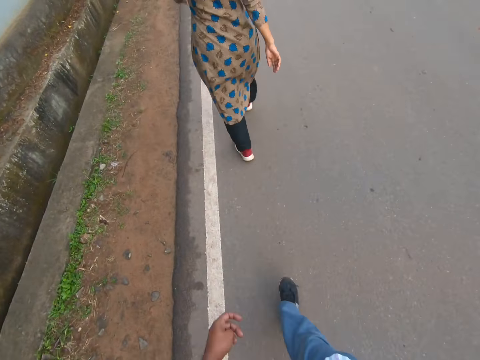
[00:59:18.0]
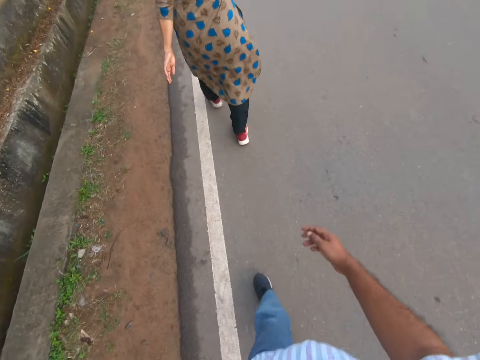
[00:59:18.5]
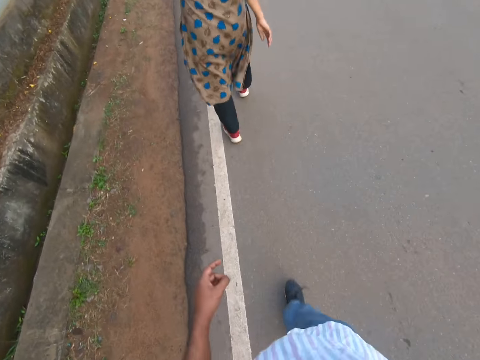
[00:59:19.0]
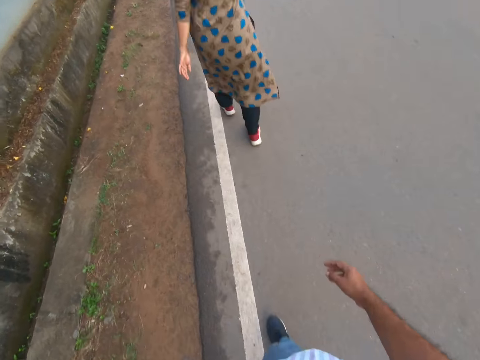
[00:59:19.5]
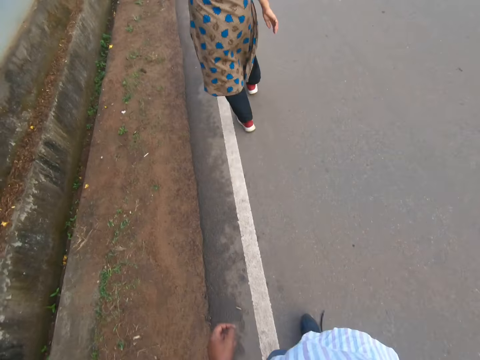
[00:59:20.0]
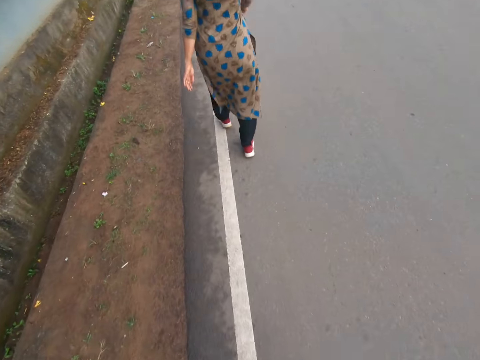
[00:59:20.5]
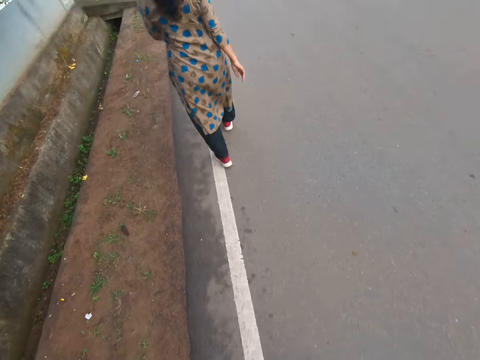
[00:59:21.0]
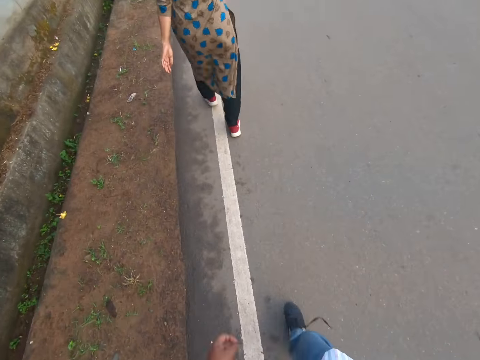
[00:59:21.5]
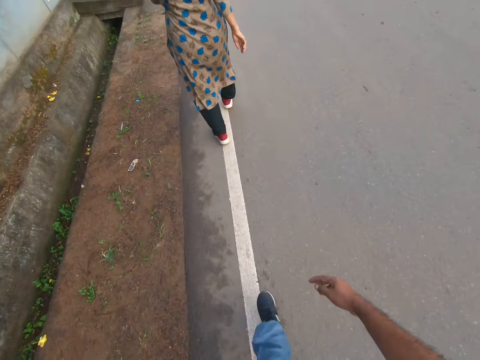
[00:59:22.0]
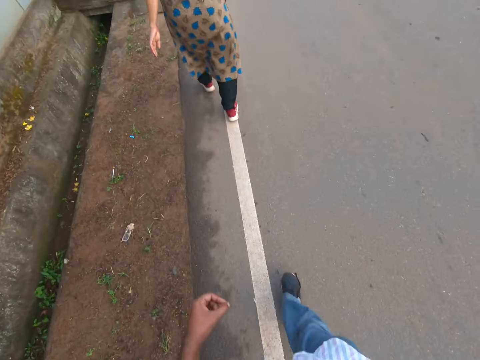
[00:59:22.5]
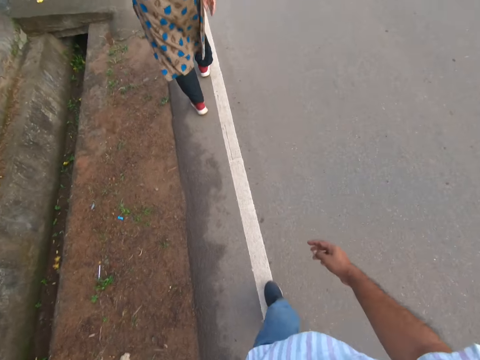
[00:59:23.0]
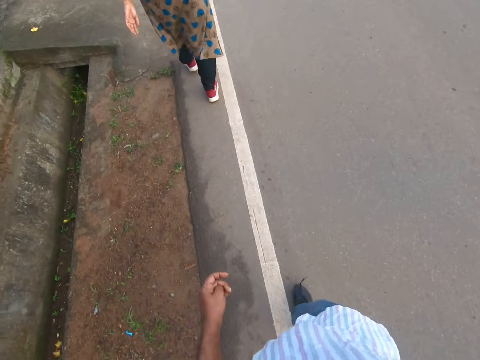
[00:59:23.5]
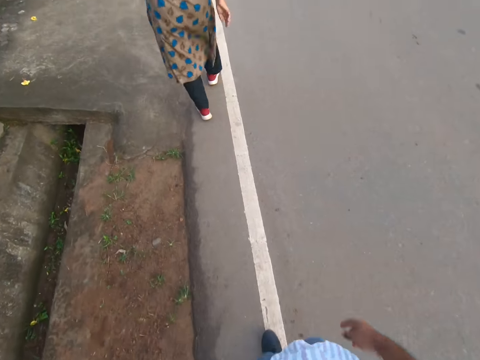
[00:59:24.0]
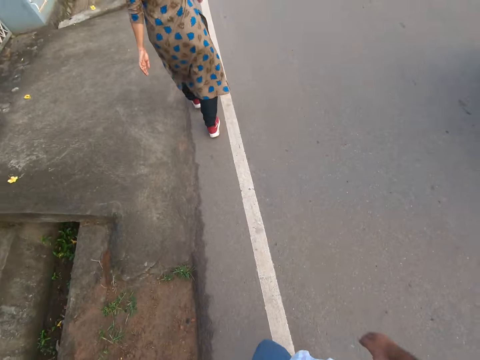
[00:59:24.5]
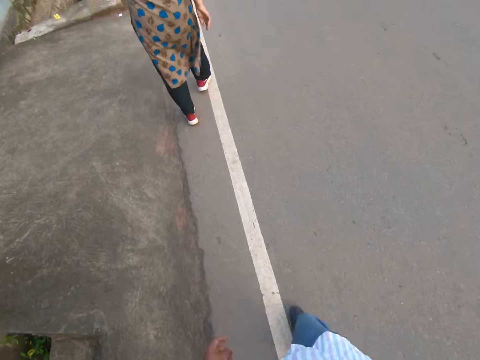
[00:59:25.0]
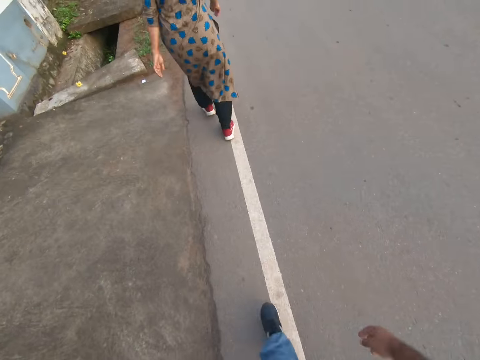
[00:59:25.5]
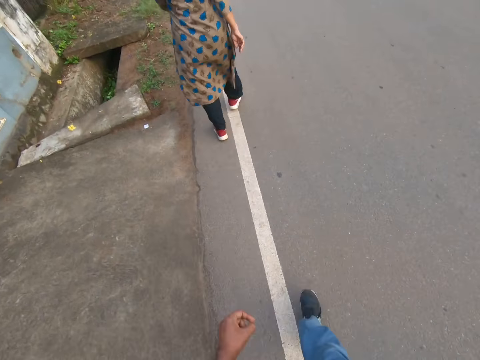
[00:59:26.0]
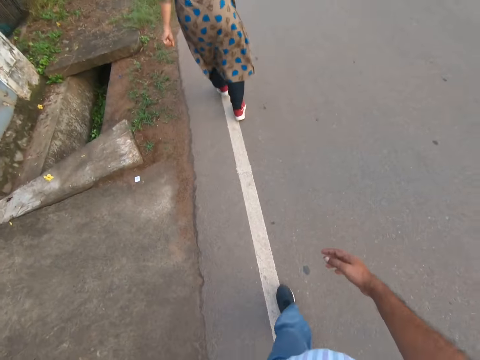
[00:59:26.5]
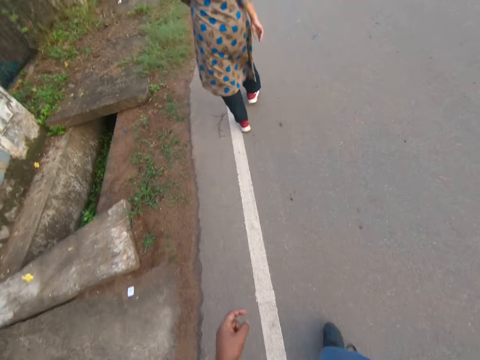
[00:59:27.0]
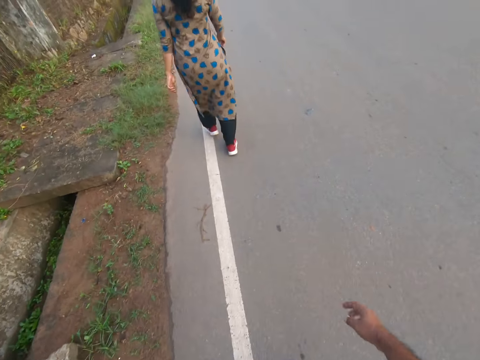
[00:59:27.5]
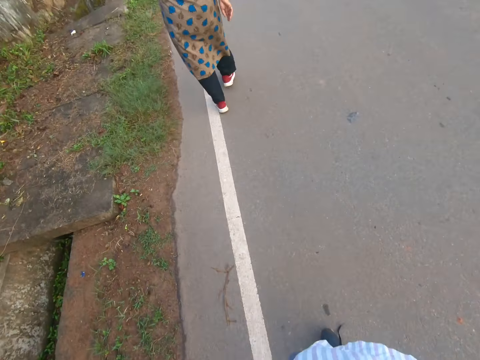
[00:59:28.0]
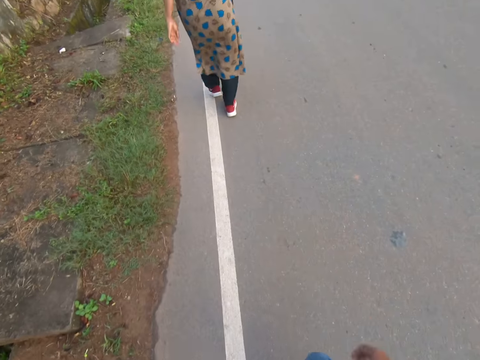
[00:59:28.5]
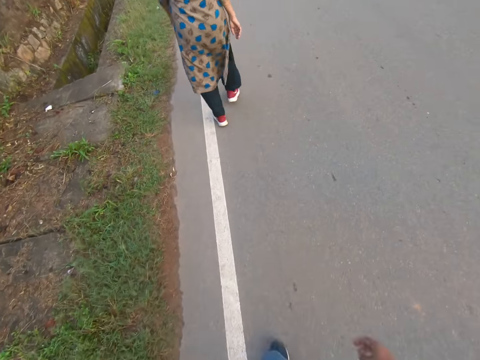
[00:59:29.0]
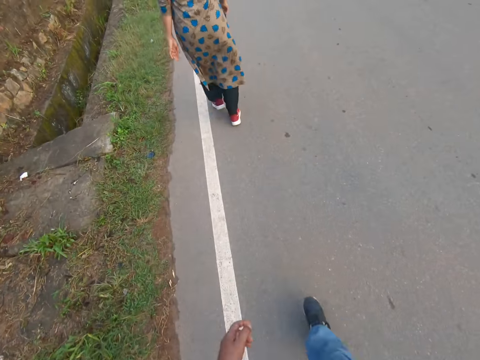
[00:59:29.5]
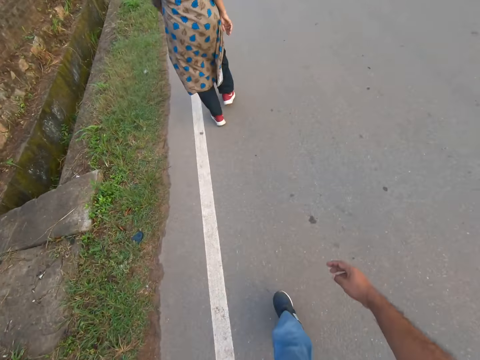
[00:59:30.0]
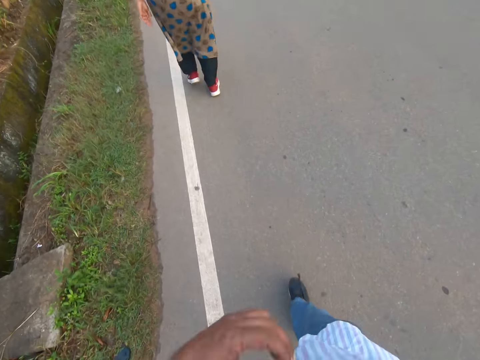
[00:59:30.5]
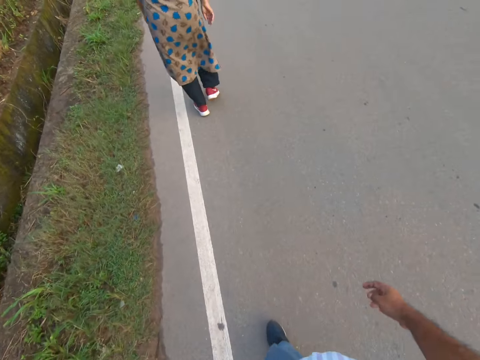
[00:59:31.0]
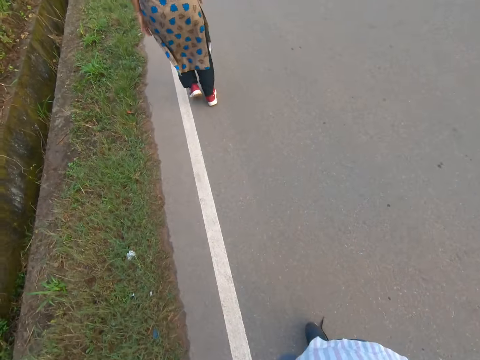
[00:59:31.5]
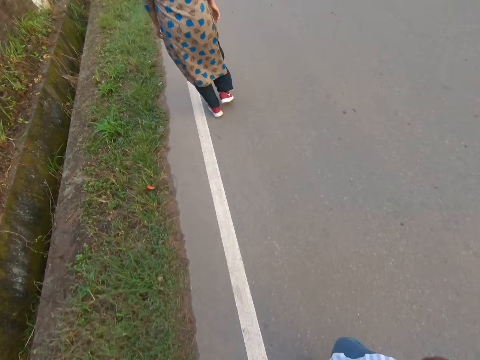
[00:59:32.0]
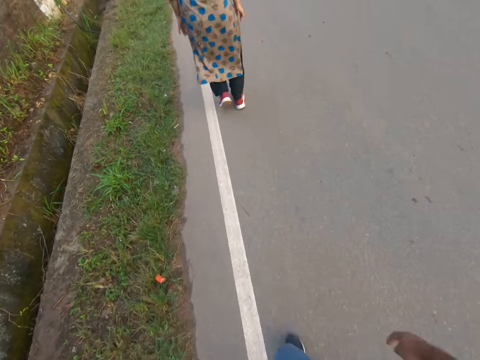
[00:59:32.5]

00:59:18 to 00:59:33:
A motorcycle rides past the camera wearer and the woman on the road.

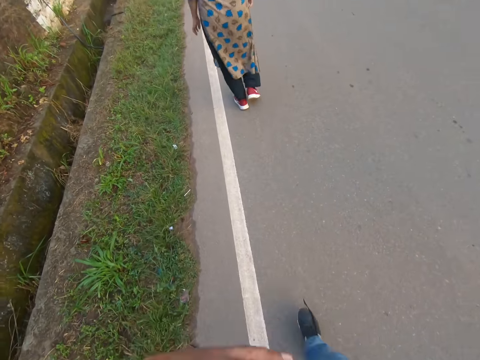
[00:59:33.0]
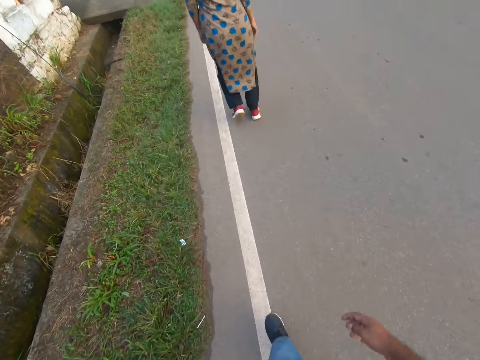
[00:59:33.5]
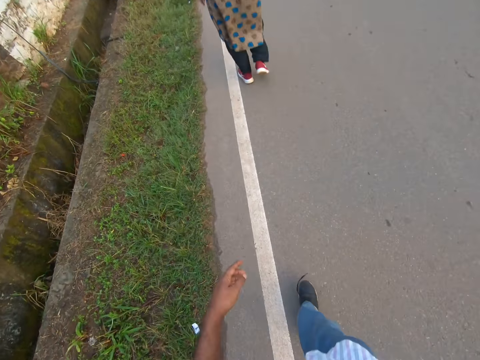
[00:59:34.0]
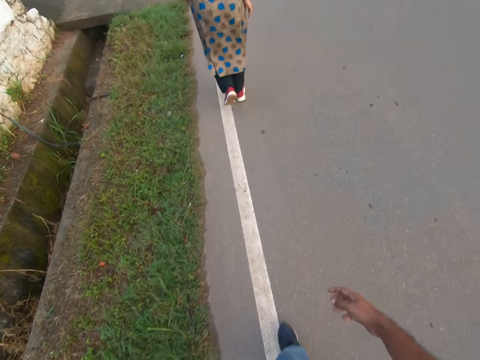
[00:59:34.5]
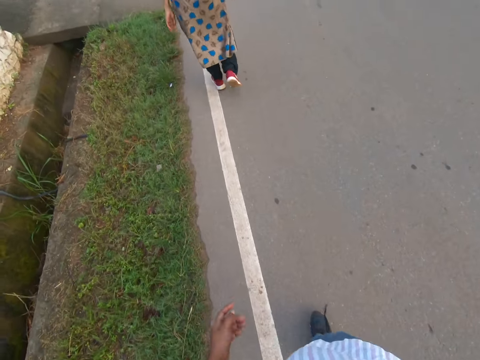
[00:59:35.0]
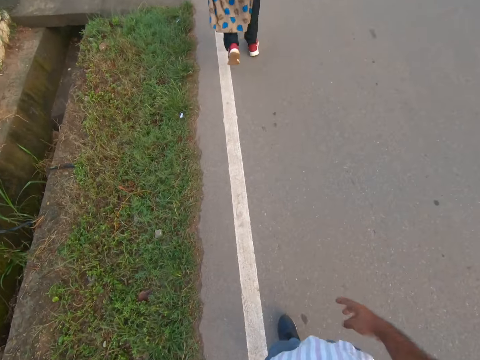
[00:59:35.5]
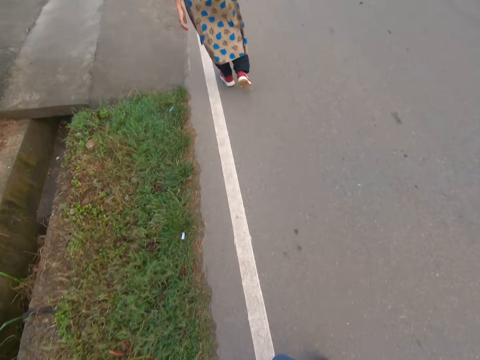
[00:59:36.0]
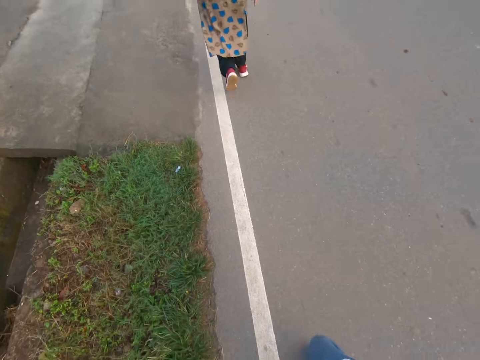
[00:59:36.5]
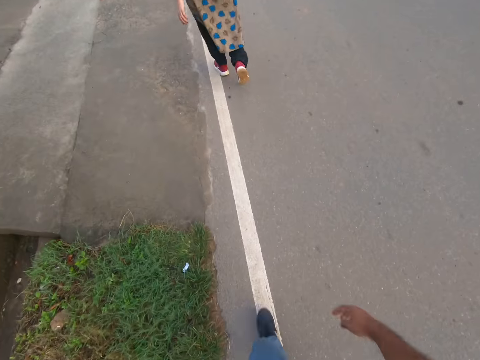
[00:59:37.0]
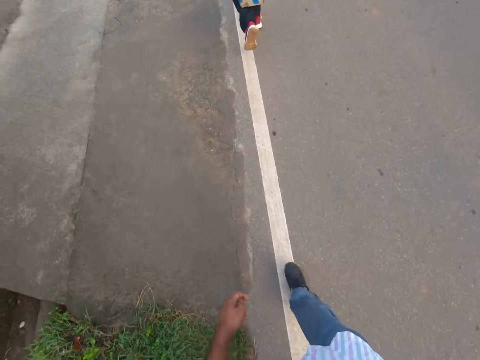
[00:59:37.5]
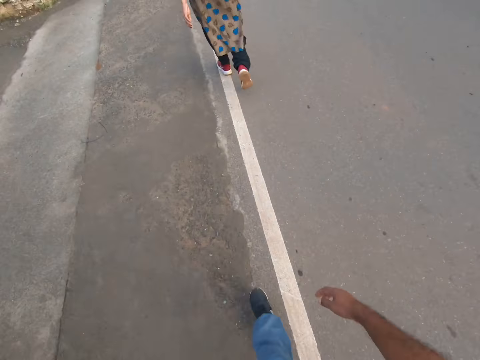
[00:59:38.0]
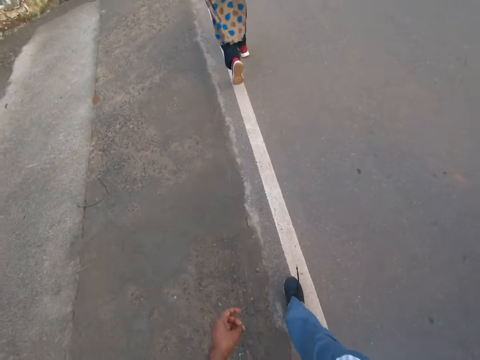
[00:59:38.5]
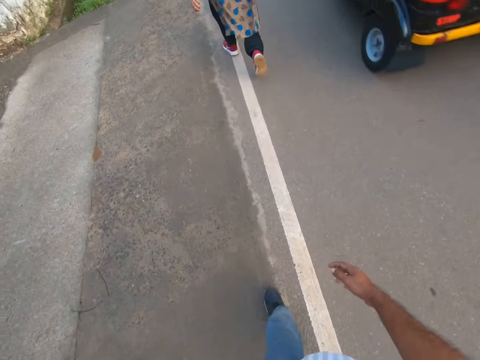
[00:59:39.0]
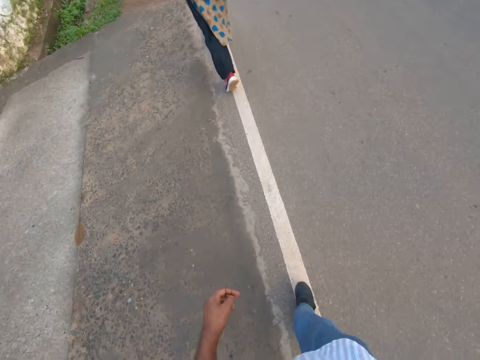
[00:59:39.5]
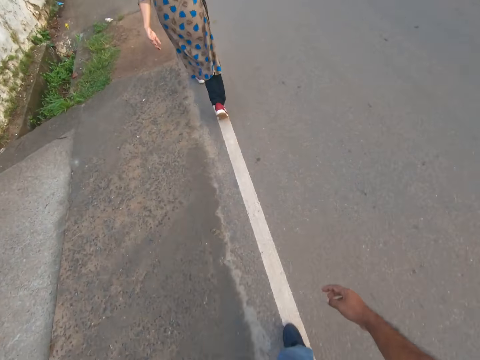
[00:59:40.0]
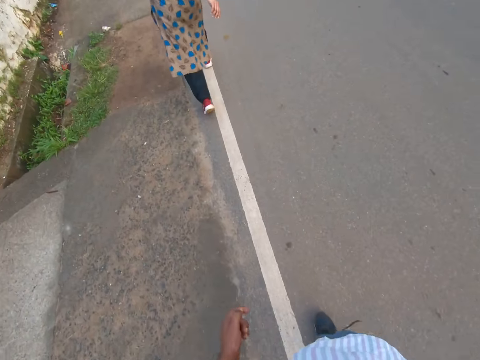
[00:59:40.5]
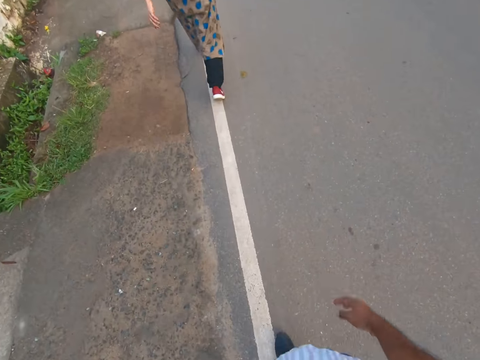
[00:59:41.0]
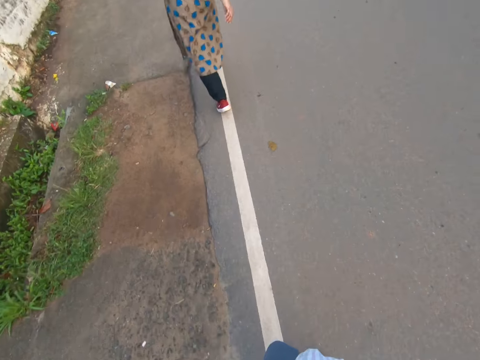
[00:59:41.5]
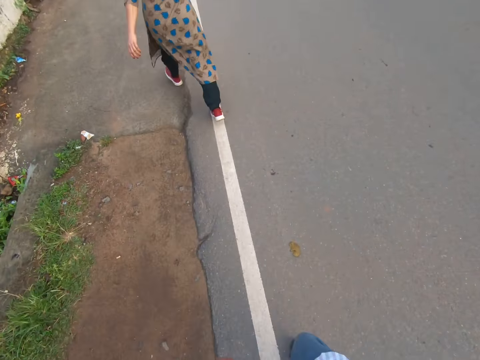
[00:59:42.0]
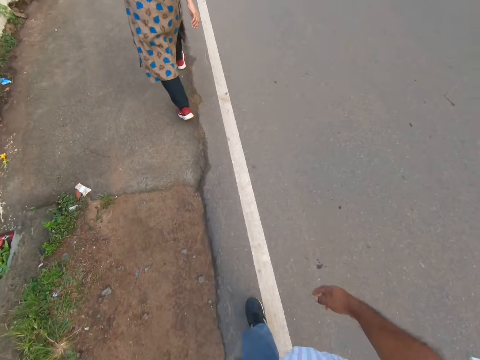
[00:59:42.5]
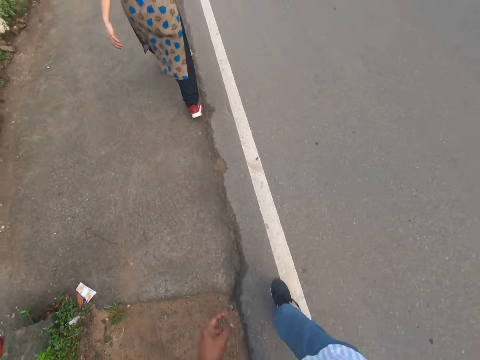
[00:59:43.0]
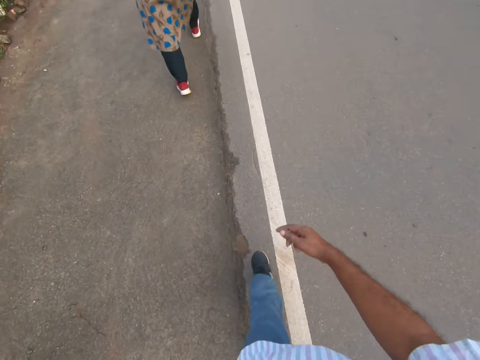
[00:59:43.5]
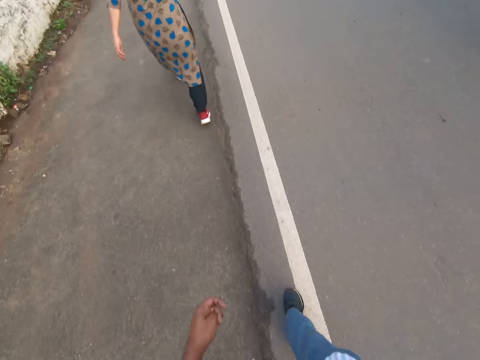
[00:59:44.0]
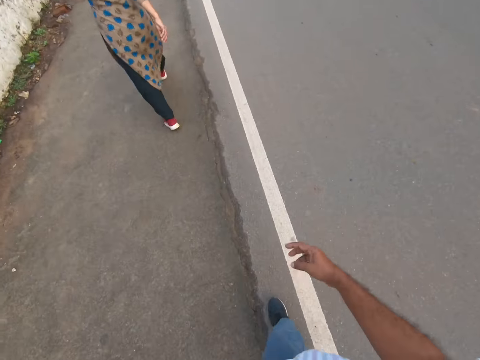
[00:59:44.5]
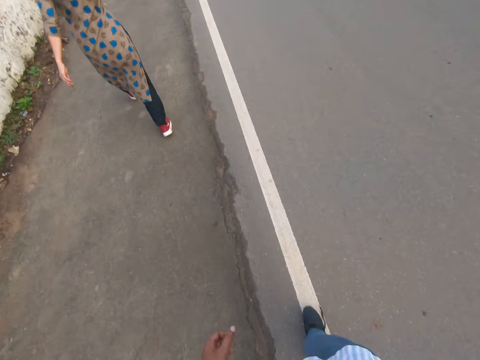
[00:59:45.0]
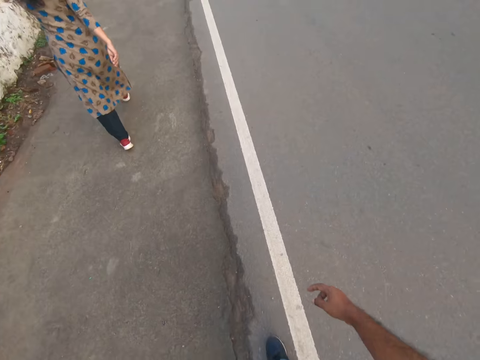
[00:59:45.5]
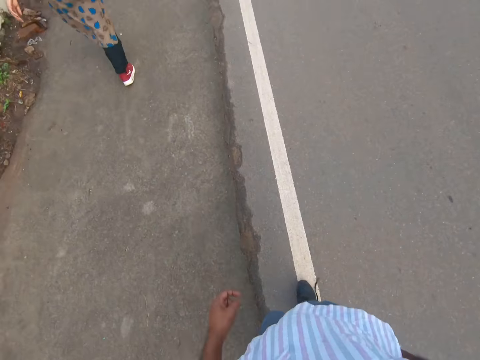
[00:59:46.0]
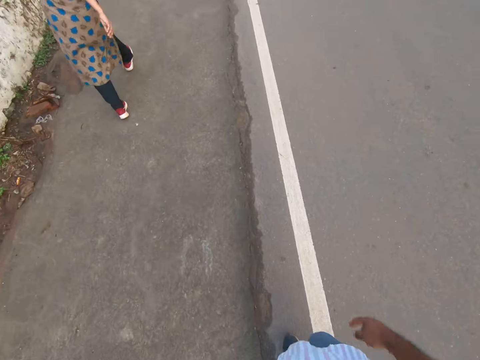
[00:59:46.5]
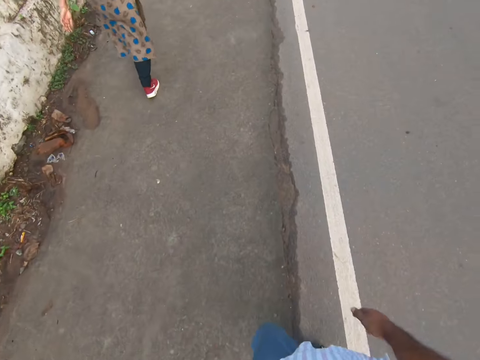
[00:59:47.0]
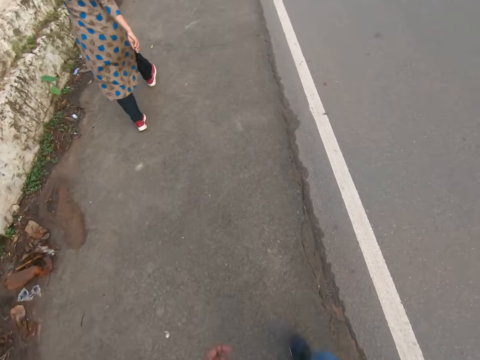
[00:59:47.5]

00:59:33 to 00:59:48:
A tricycle drives past the camera wearer and the woman on the road. The woman crosses to the left hand side of the camera wearer.
